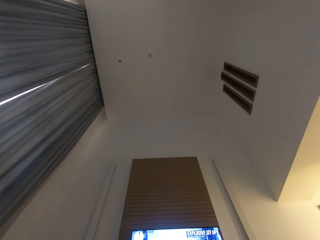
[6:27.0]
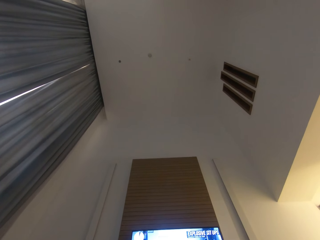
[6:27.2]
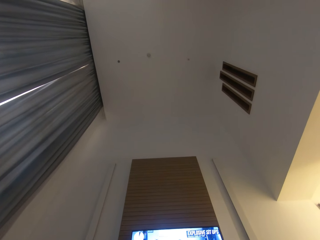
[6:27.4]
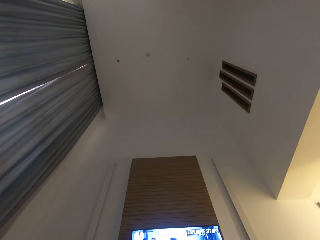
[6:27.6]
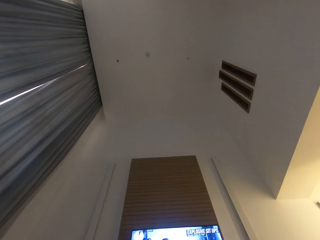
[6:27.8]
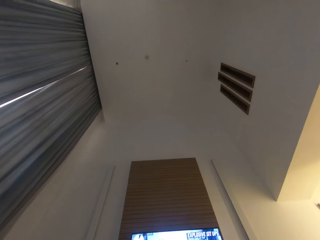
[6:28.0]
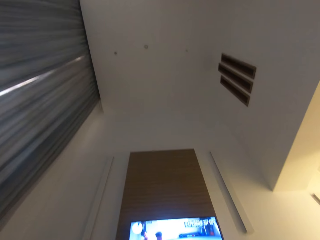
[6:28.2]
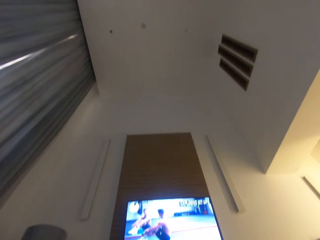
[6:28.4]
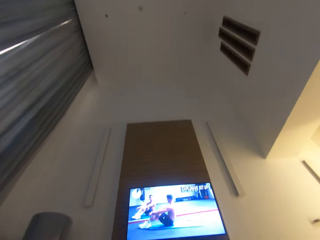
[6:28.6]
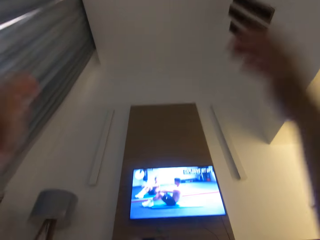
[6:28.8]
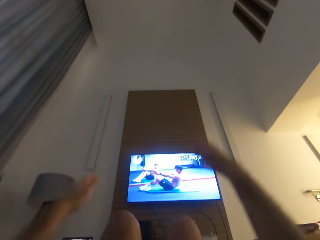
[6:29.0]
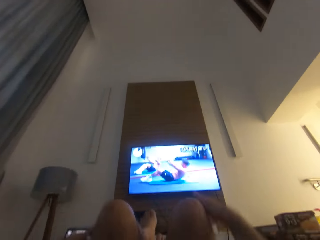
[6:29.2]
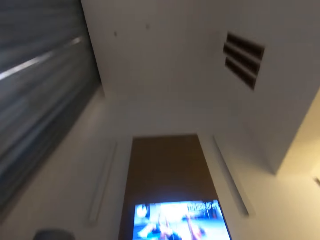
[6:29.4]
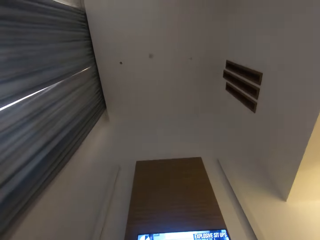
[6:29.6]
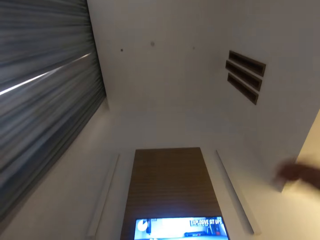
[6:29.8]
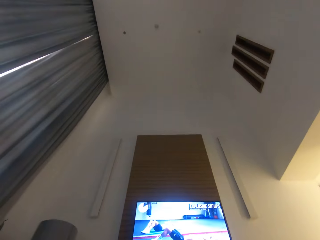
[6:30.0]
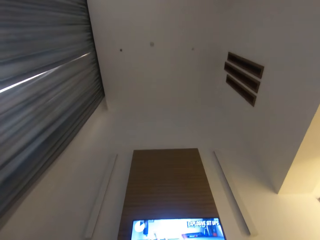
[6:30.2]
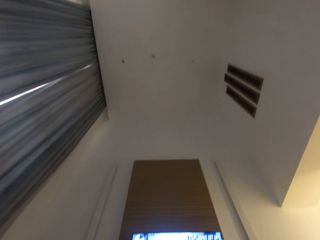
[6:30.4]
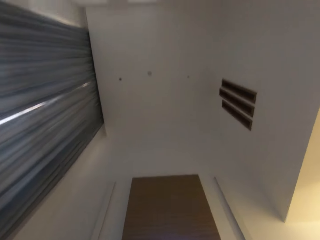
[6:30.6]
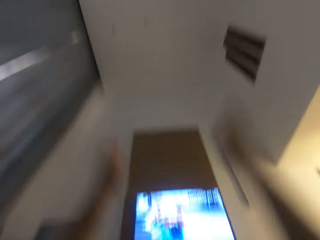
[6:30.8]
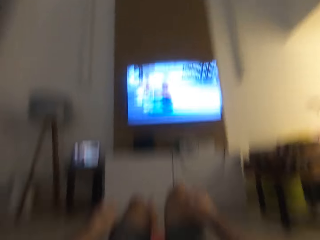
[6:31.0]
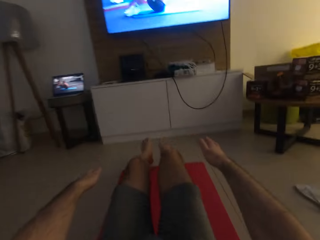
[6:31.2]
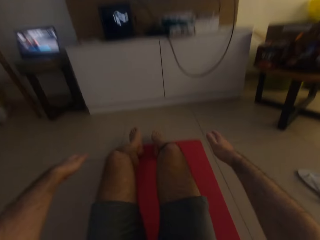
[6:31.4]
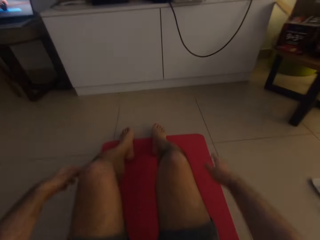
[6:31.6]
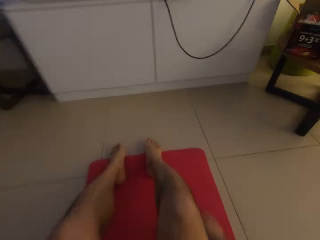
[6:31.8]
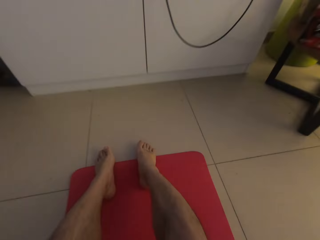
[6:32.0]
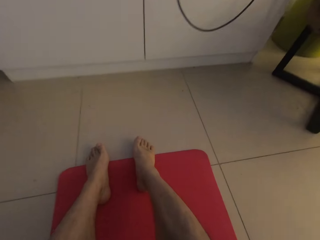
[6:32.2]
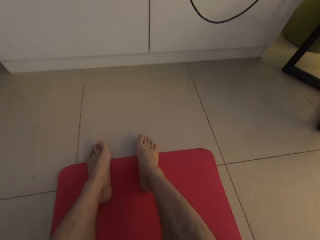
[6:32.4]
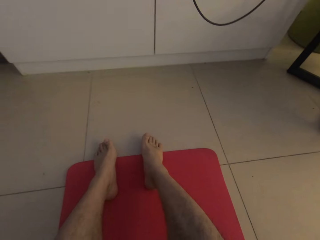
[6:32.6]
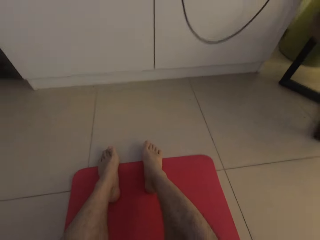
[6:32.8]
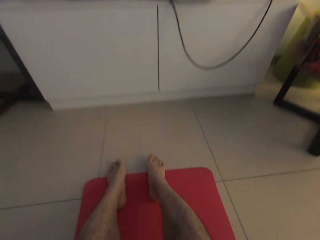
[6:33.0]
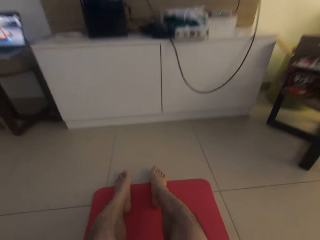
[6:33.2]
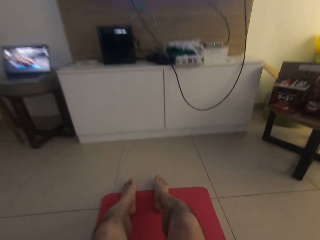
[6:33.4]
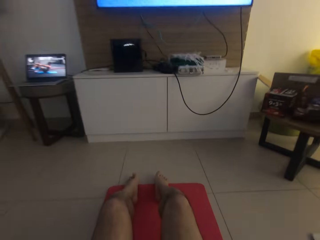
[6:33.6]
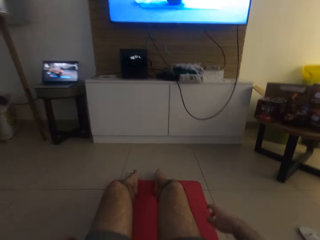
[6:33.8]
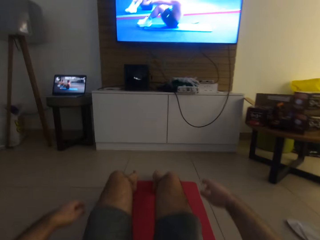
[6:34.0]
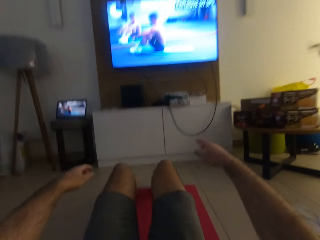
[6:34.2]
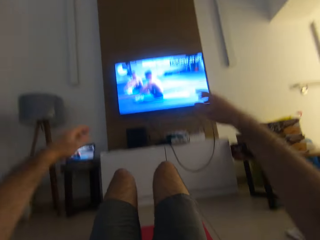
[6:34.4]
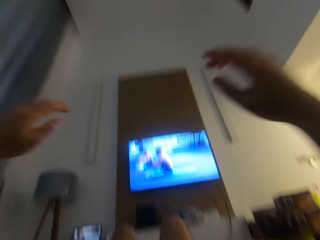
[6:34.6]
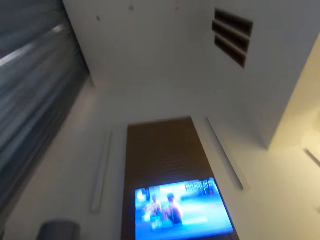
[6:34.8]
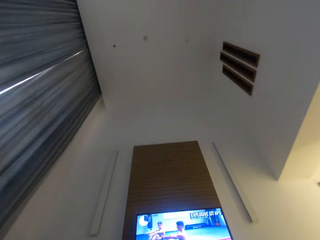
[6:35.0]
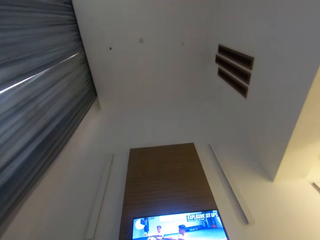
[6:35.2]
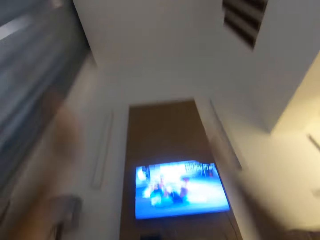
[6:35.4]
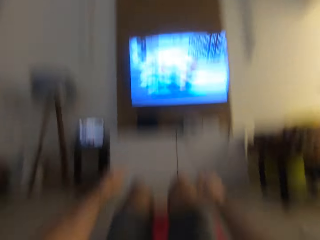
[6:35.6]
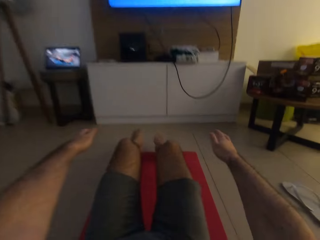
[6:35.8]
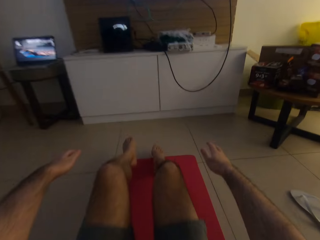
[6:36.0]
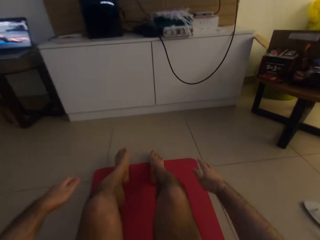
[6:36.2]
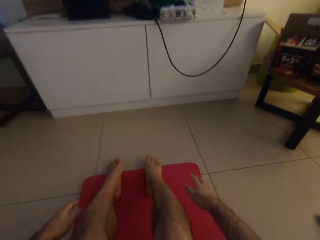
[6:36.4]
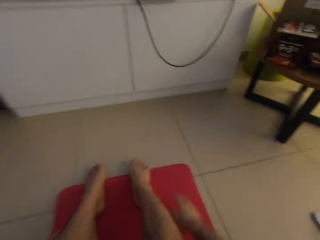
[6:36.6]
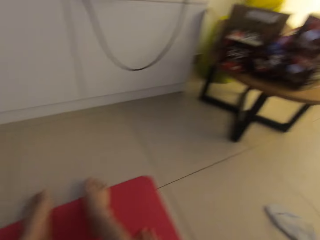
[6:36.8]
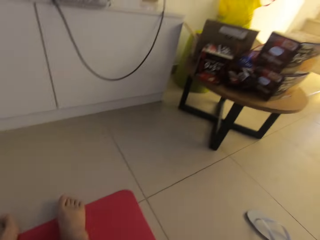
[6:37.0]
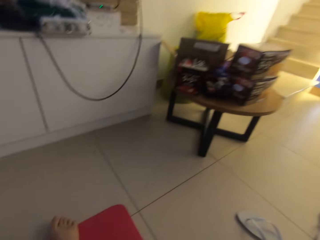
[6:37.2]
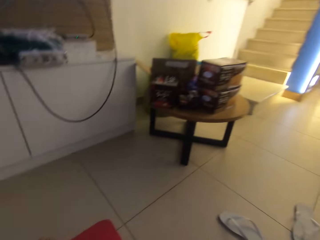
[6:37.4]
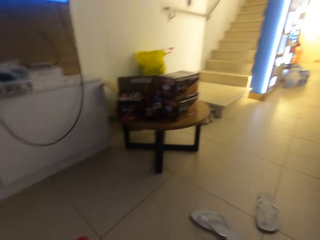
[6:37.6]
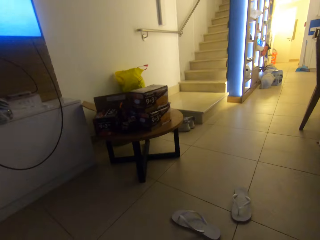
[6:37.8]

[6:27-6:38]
The camera wearer sits up on the yoga mat. They lie on the yoga mat. They sit up on the yoga mat.

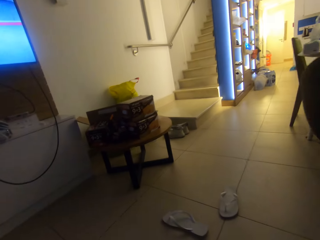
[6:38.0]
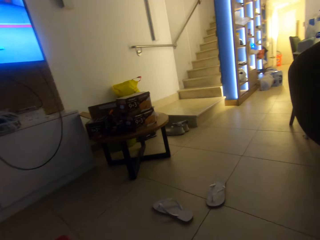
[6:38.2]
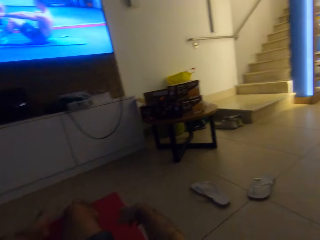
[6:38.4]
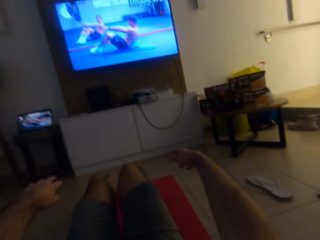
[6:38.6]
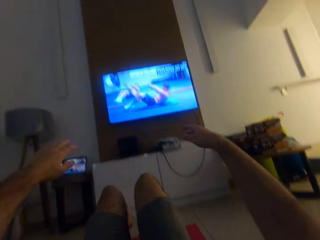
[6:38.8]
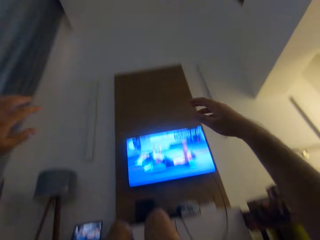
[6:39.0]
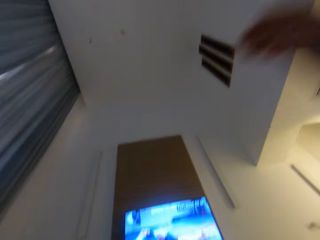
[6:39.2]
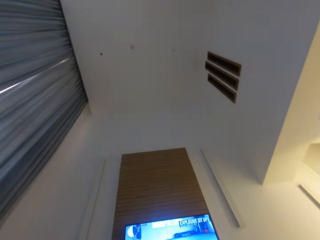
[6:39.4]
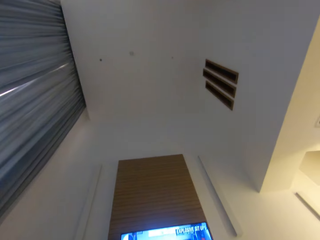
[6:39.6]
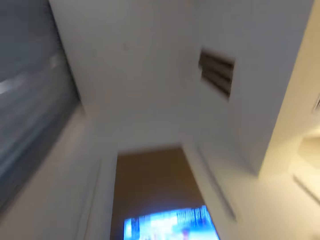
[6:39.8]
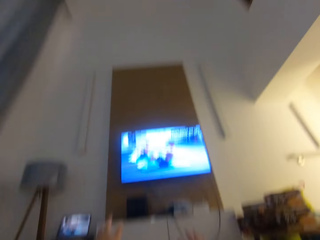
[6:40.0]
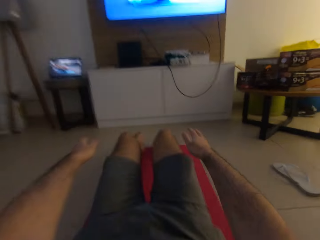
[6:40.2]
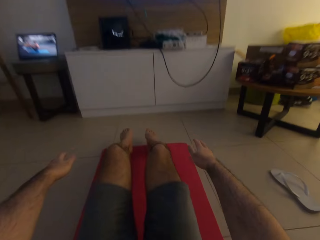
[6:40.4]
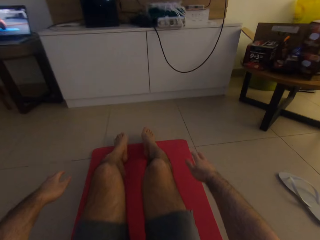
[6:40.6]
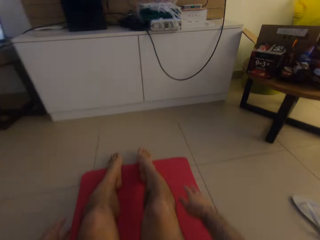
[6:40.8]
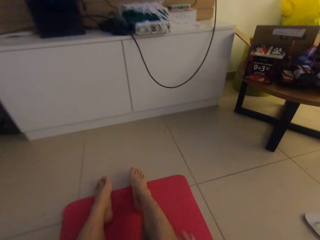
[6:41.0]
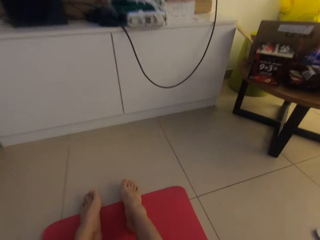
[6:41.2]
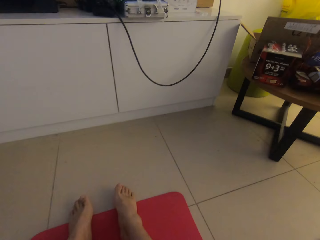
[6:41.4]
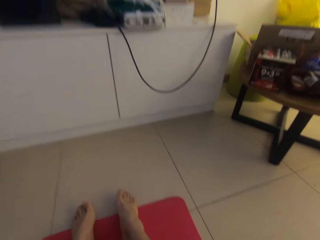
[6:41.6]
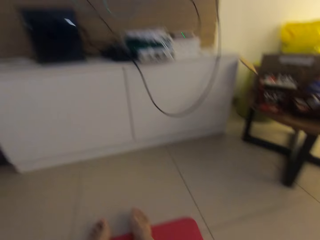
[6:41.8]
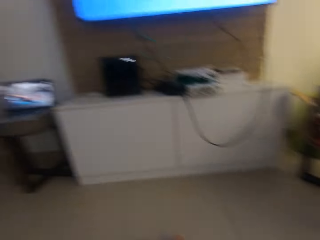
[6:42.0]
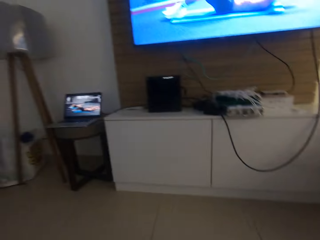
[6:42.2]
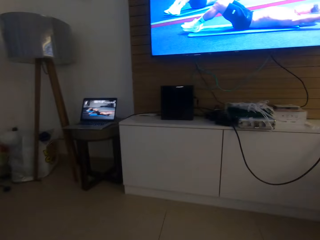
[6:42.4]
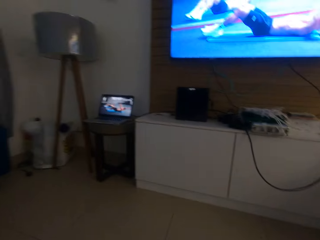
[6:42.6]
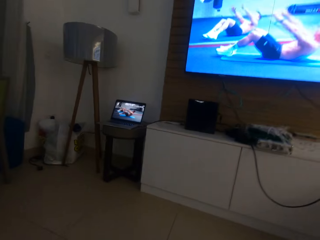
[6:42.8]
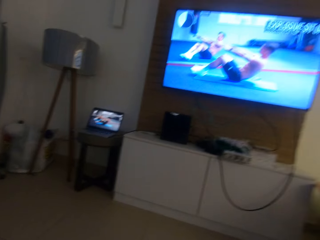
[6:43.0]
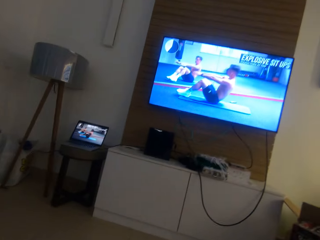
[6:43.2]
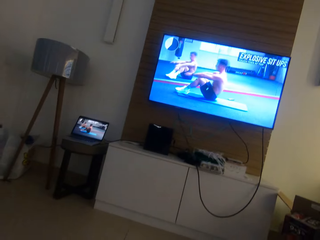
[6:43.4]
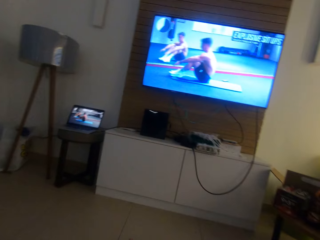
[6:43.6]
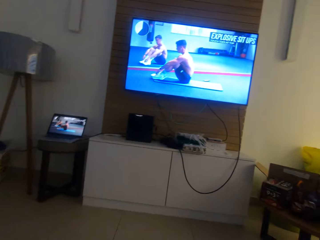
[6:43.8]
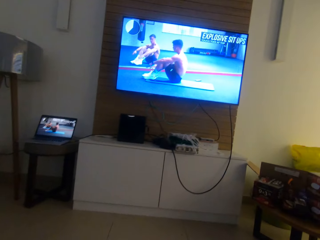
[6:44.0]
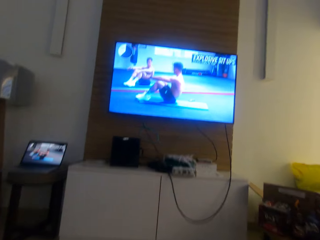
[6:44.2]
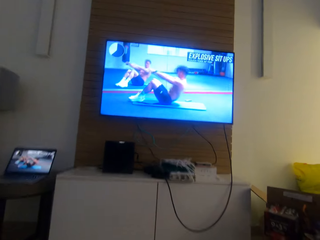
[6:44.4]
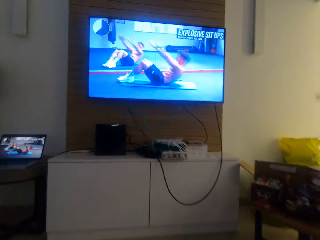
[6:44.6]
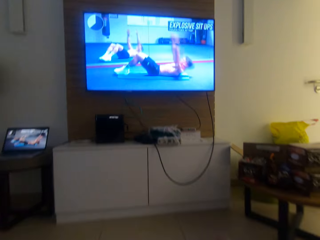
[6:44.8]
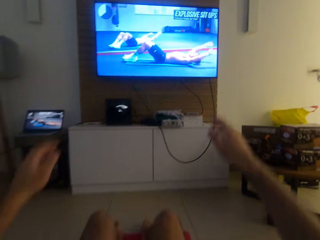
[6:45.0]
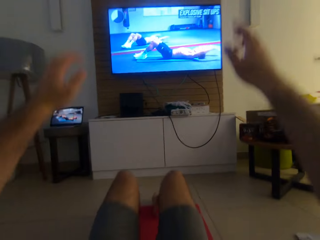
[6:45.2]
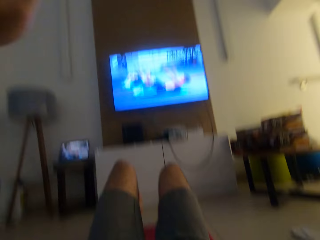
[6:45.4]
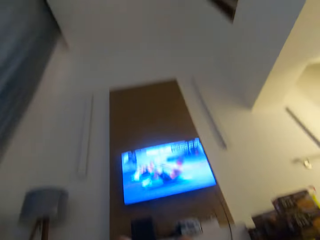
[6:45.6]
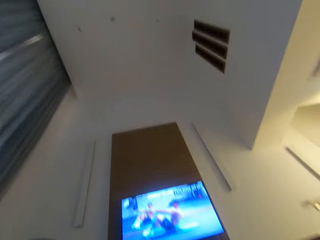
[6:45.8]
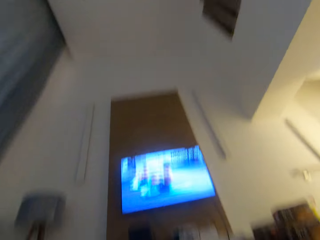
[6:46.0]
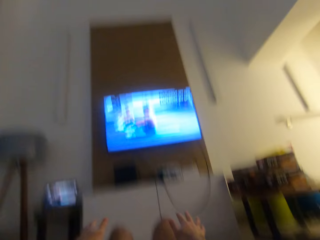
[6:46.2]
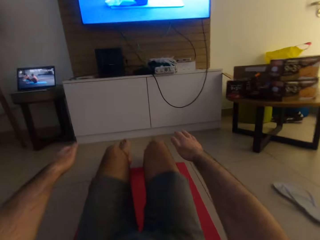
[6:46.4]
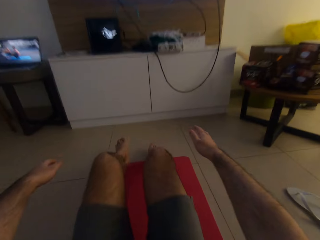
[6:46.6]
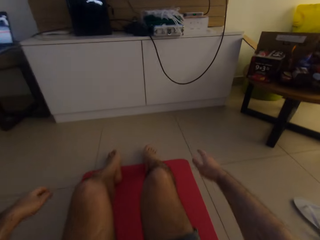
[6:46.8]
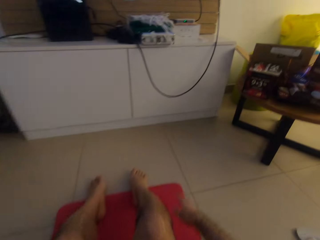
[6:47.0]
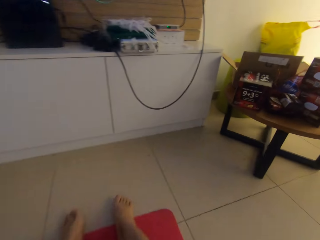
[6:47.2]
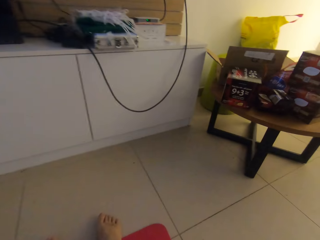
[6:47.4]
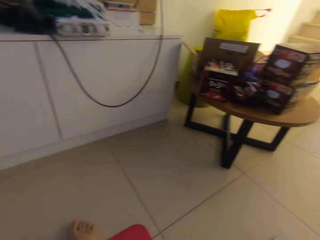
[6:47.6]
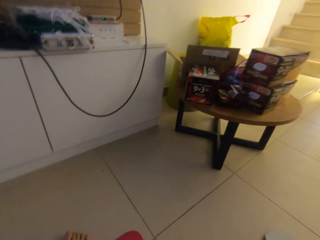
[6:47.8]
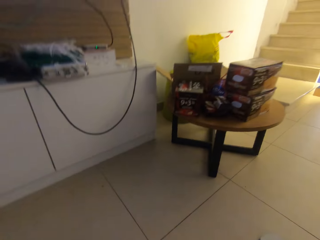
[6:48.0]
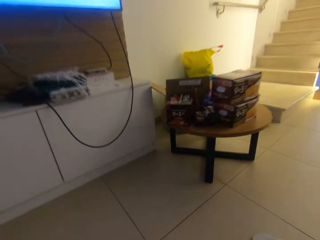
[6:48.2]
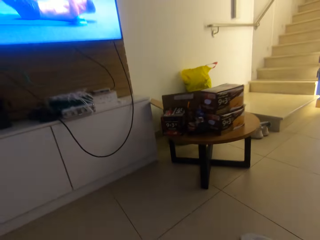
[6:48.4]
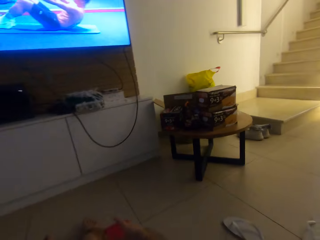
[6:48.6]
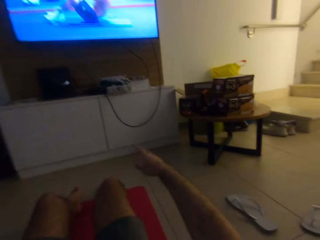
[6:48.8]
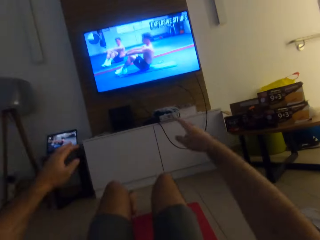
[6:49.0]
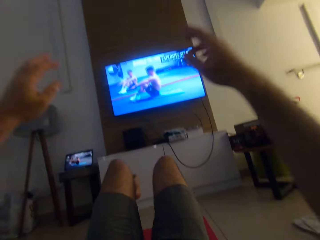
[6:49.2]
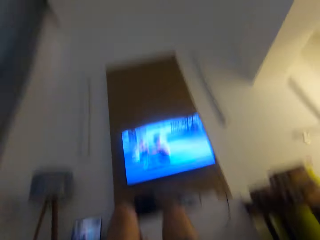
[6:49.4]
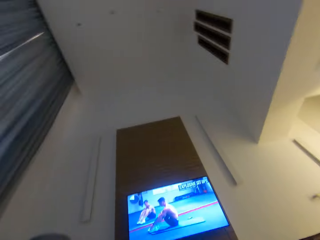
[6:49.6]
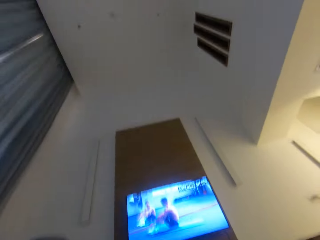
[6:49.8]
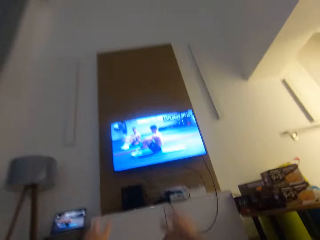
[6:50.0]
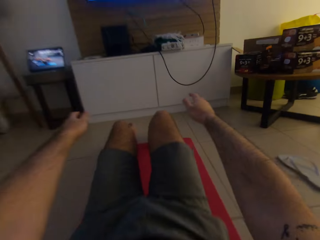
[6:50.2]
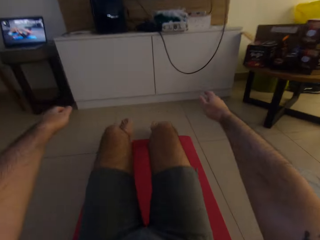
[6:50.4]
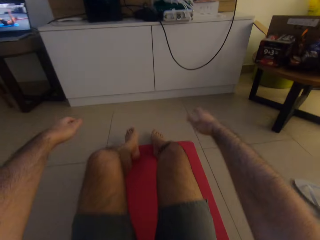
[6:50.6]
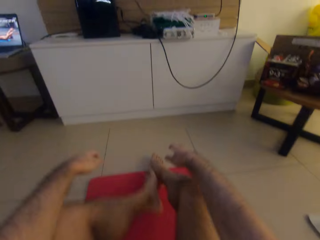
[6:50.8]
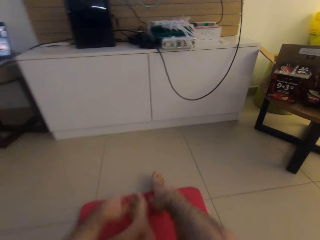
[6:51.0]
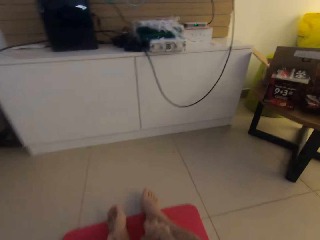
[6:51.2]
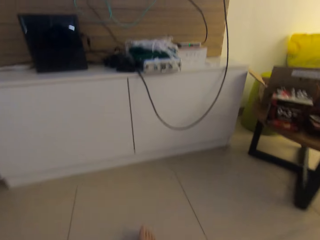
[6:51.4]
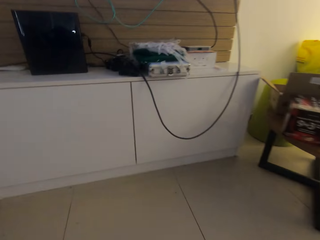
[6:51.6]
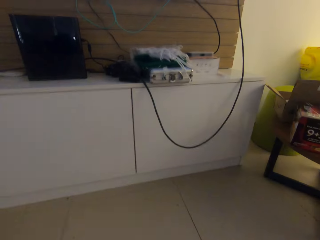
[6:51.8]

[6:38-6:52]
The camera wearer looks around. He lies on the yoga mat. He does press ups. He sits up on the yoga mat. He looks around. He lies on the yoga mat. He sits up on the yoga mat. He lies on the yoga mat. He sits up on the yoga mat. He puts his hands on his legs.
